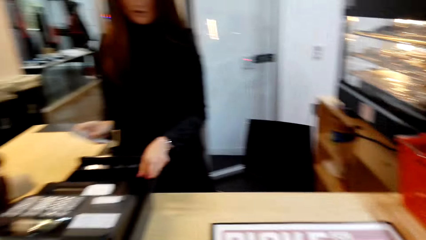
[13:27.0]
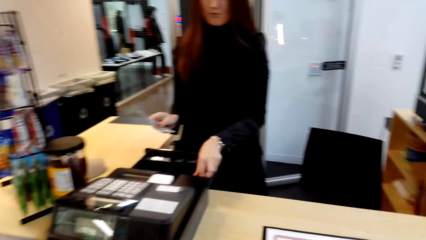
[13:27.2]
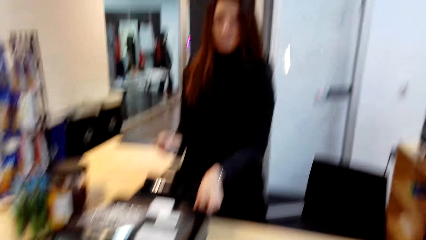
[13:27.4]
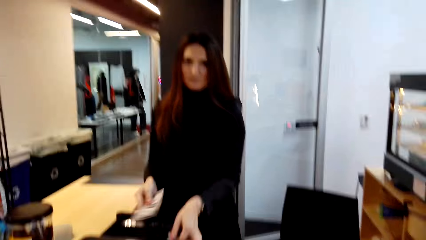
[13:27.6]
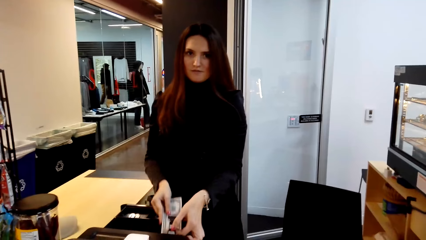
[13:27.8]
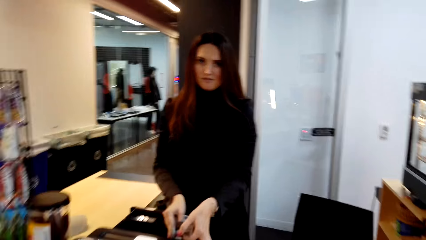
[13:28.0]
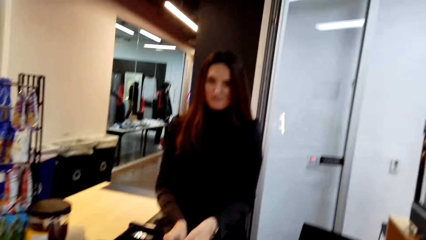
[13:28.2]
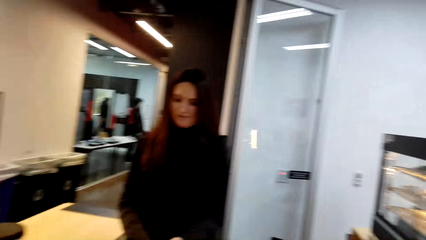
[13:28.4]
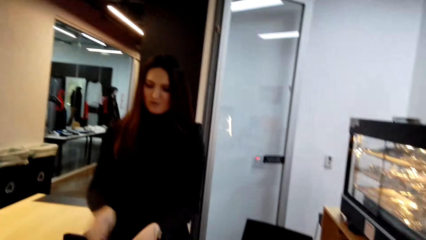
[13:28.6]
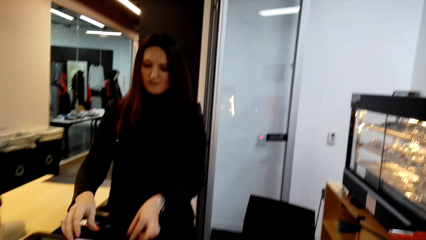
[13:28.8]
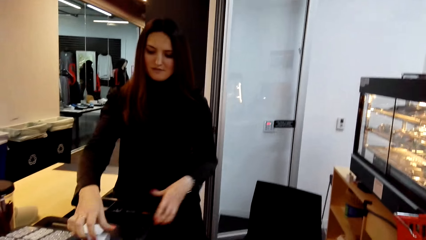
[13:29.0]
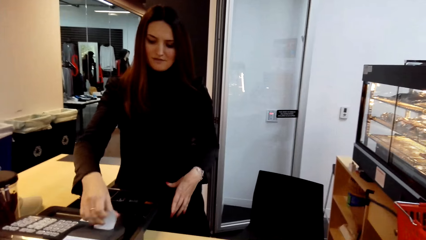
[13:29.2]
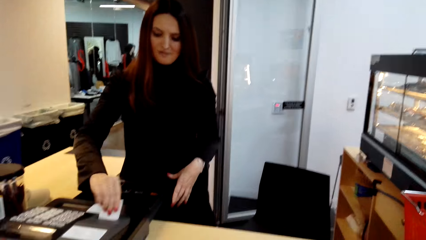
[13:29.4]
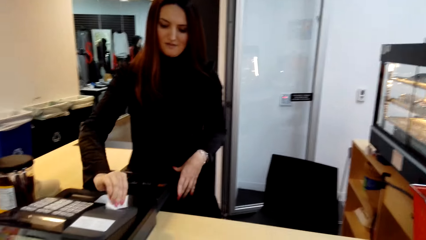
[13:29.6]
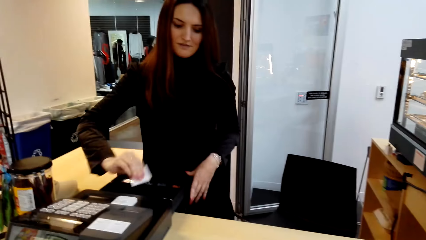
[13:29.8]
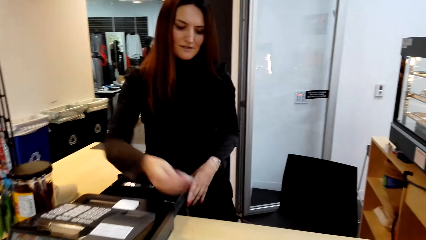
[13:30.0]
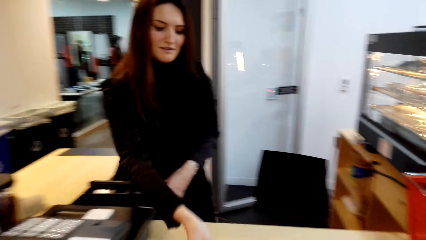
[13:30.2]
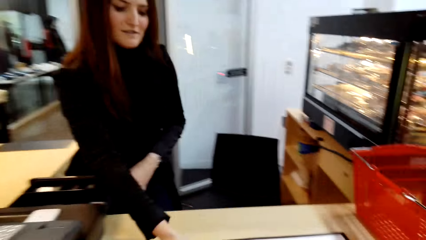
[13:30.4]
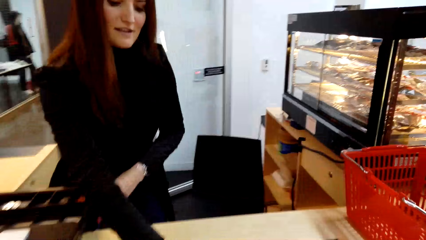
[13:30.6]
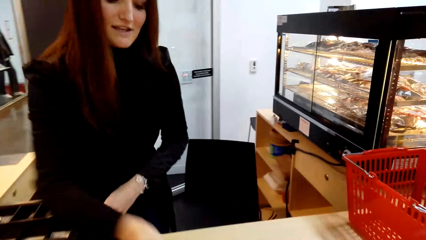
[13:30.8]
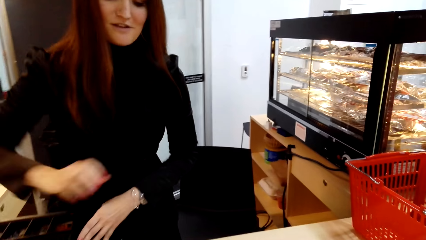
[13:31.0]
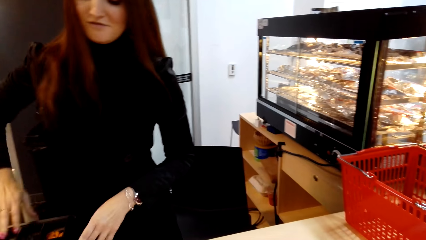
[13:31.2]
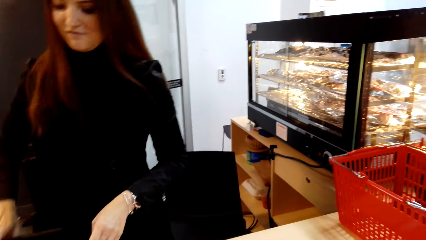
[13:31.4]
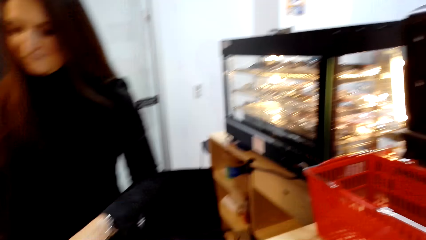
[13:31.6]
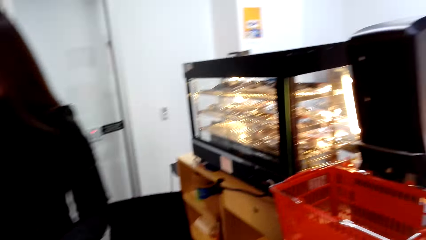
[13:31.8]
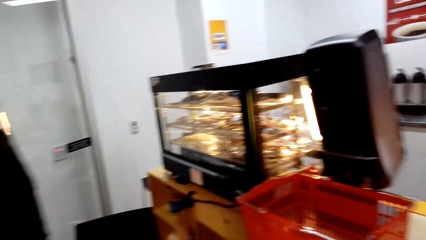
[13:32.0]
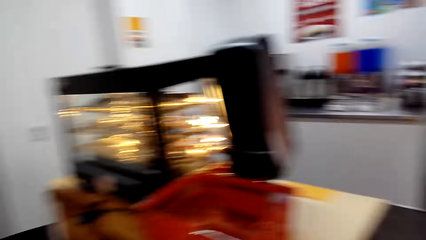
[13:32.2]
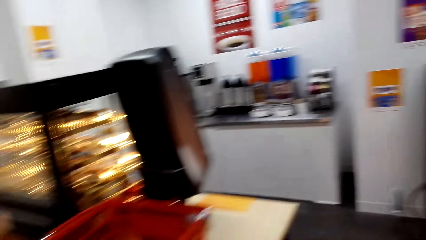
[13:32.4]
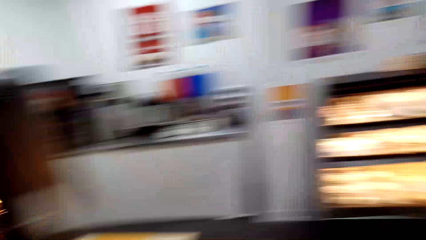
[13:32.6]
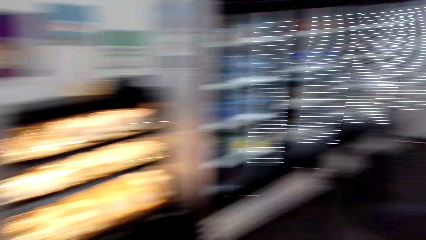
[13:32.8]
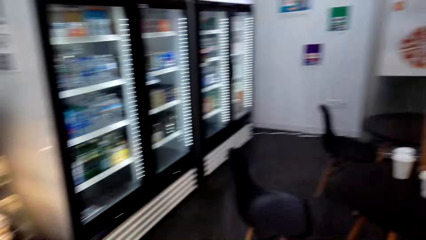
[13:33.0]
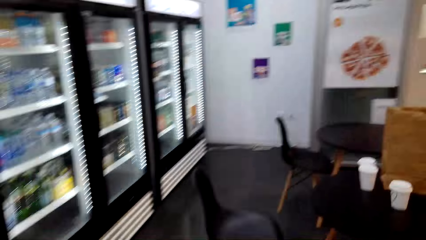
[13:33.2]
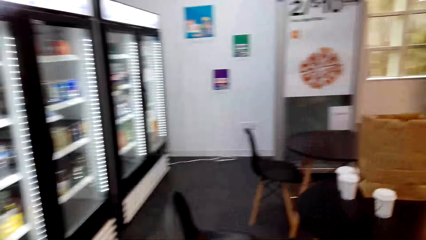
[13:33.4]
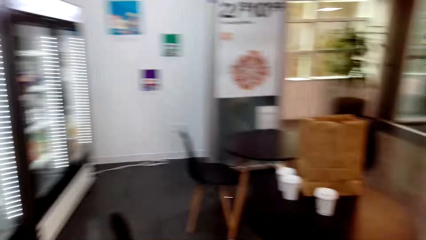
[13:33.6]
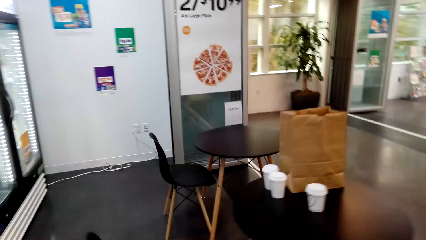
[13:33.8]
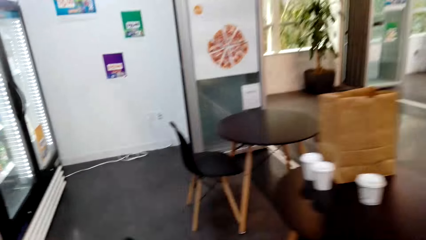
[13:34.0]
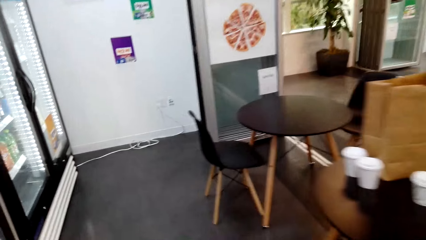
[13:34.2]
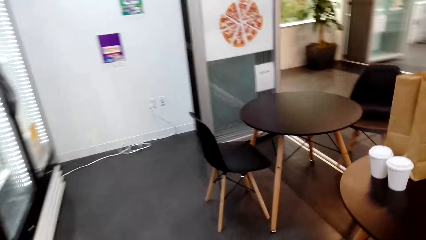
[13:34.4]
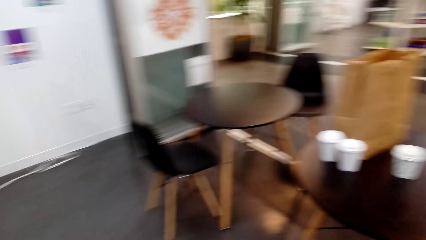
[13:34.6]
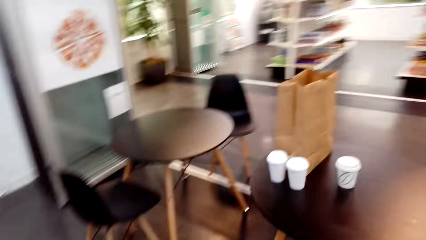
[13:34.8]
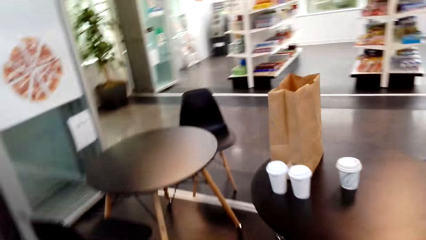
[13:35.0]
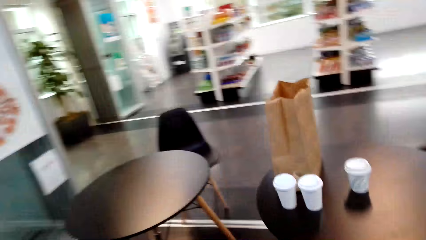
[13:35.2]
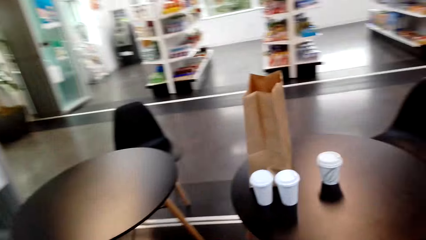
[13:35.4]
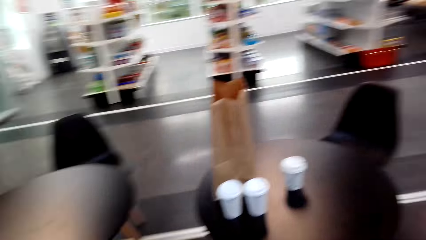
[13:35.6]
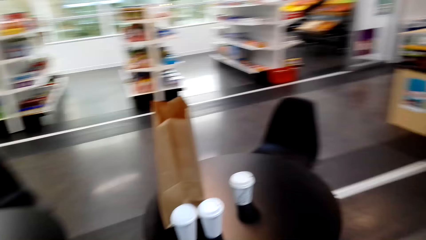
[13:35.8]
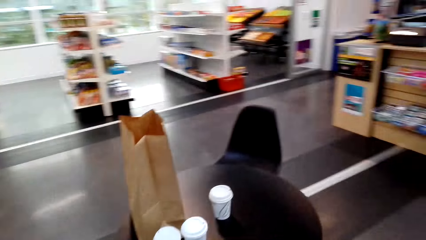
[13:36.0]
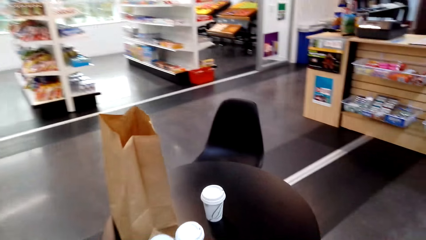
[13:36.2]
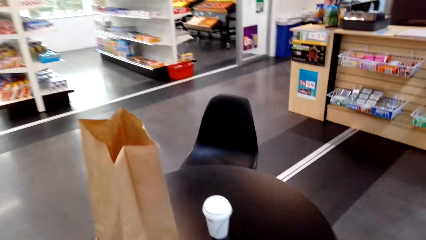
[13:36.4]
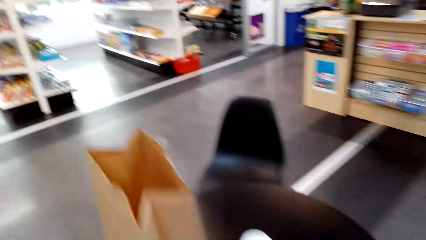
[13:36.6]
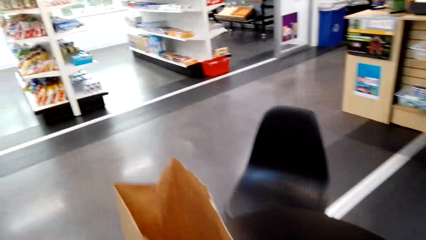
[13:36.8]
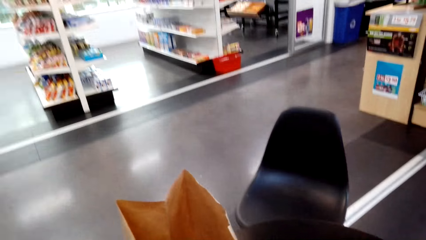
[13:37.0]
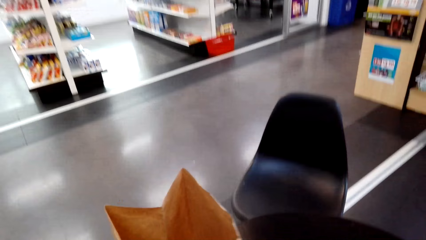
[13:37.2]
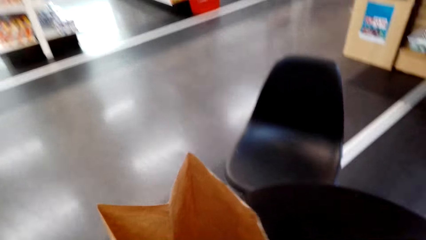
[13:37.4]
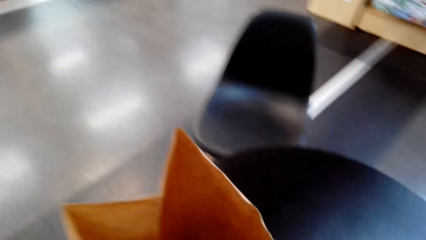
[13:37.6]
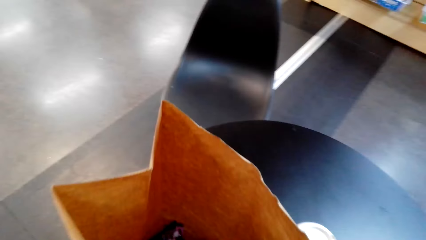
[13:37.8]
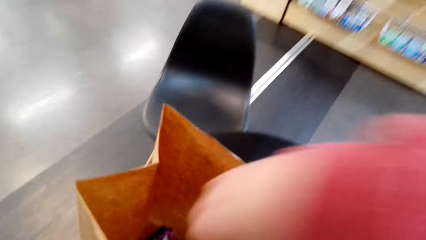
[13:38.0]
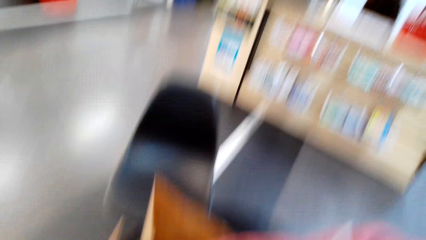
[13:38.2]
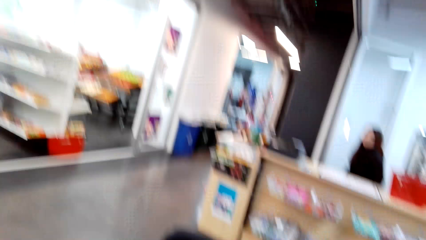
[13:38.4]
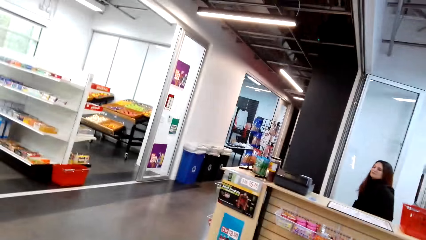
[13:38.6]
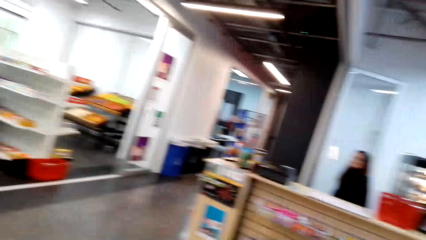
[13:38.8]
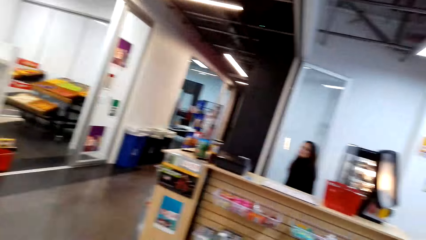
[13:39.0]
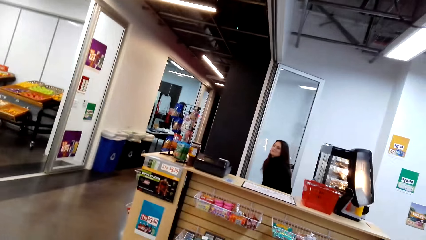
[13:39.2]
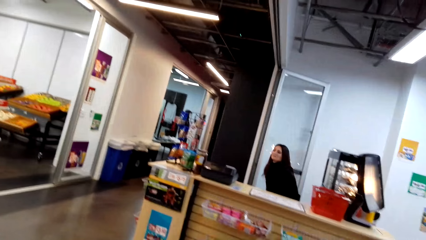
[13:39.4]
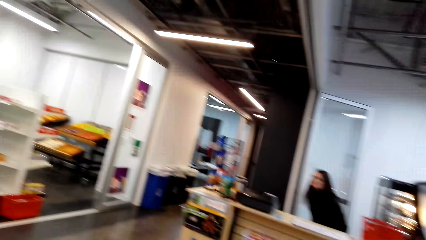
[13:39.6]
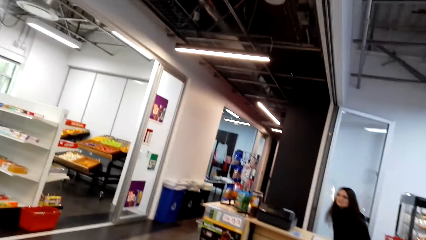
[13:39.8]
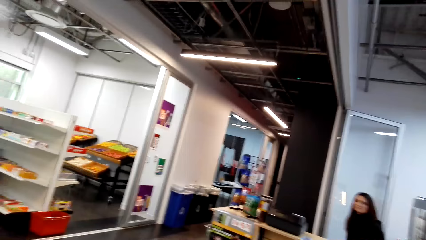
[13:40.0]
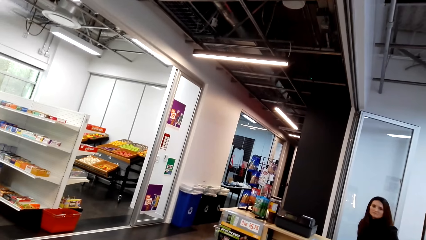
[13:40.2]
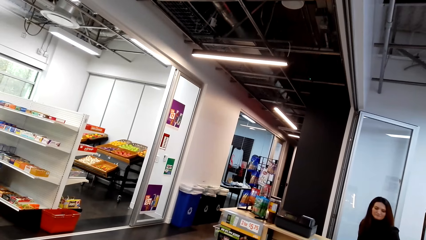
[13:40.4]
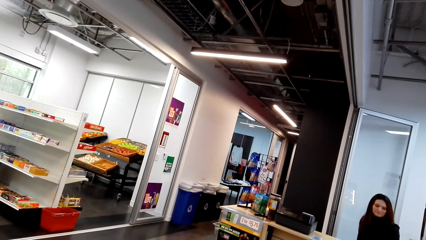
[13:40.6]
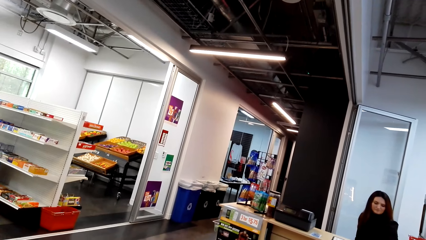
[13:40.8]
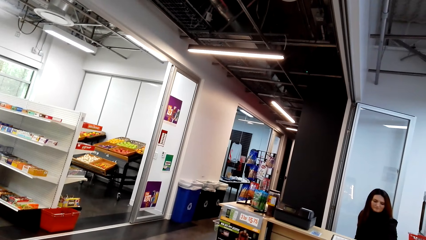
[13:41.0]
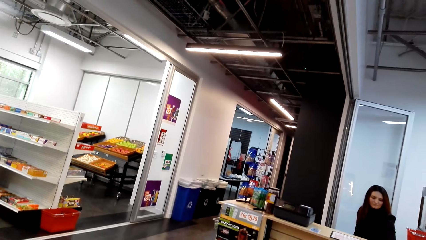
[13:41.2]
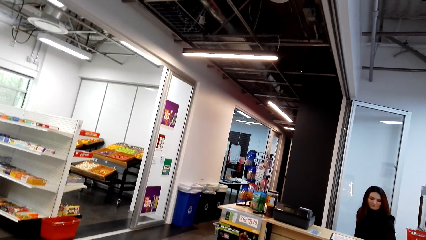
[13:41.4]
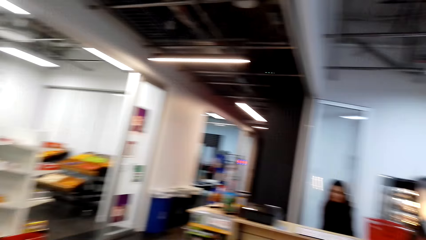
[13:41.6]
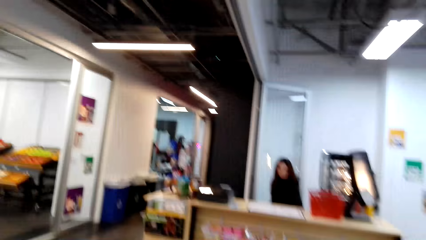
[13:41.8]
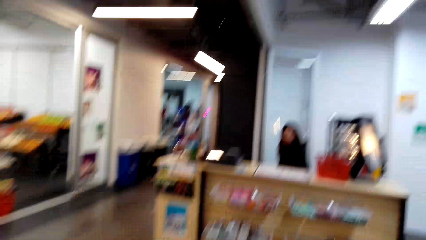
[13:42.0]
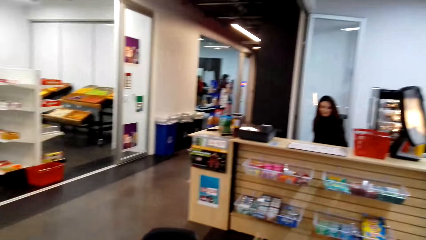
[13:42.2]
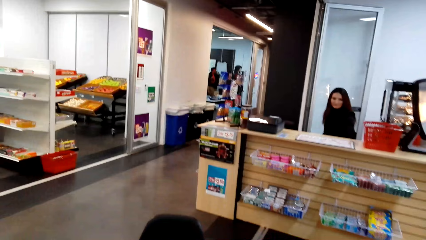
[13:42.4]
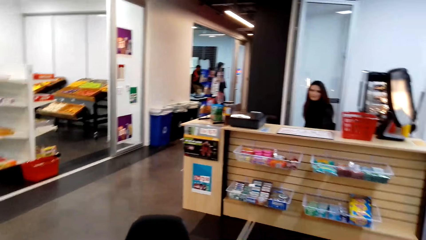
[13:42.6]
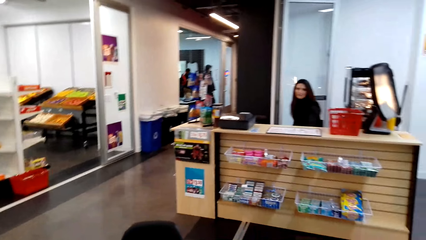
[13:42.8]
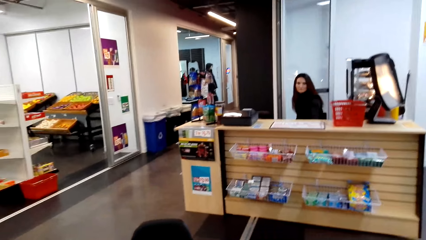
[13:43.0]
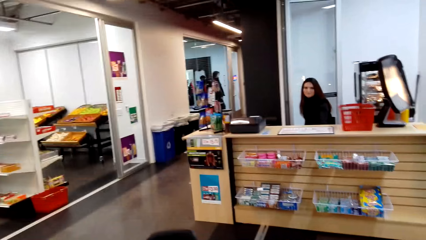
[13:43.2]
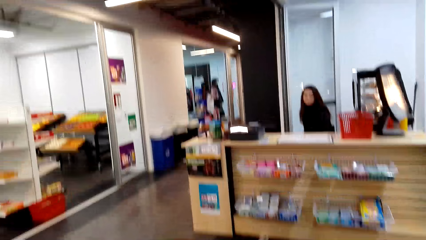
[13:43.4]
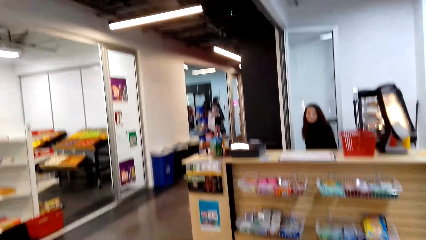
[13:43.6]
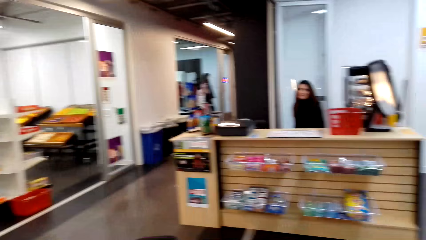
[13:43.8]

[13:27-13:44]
A lady takes money from the camera wearer. The lady puts the money in the cashier machine. The lady speaks to the camera wearer. The camera wearer speaks to the lady. The lady tears a receipt from the cash register. The lady puts the receipt on the table, hands the receipt to the camera wearer, and speaks to the camera wearer. The camera wearer walks away from the counter. They walk in the store. They put the item inside the carrier bag. The lady sits at the desk.
